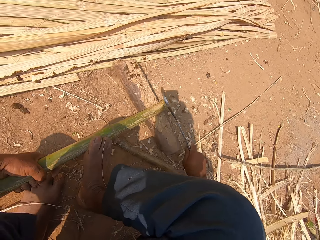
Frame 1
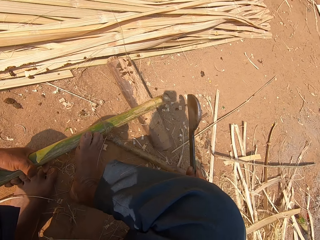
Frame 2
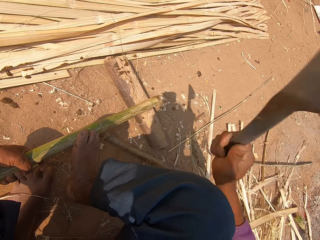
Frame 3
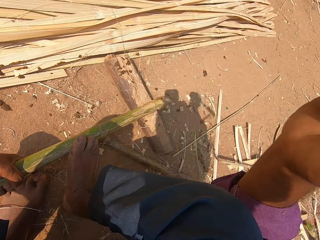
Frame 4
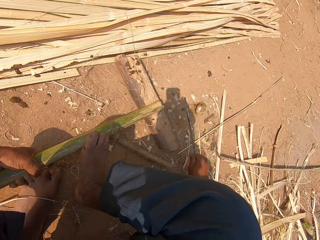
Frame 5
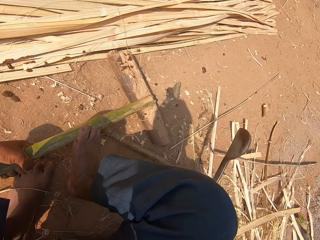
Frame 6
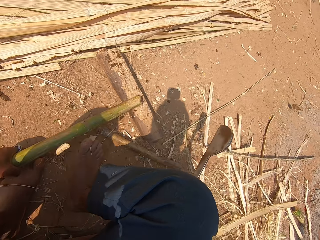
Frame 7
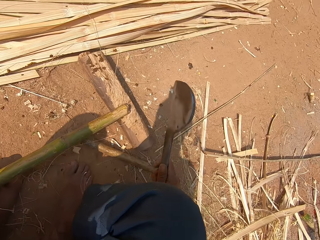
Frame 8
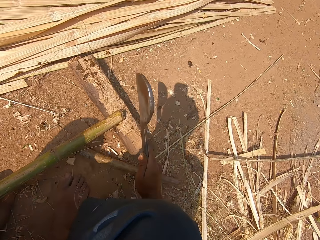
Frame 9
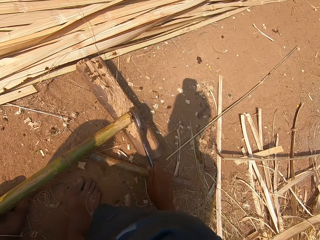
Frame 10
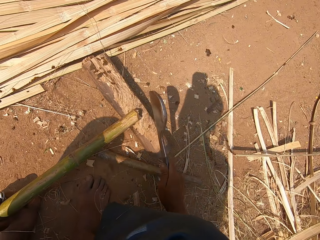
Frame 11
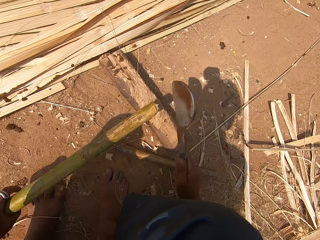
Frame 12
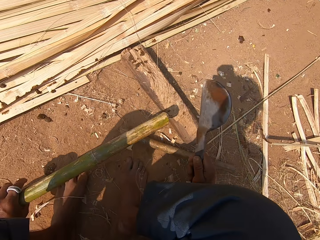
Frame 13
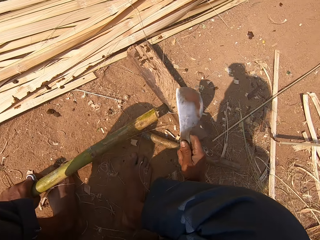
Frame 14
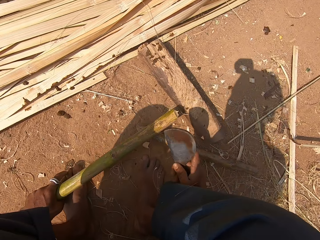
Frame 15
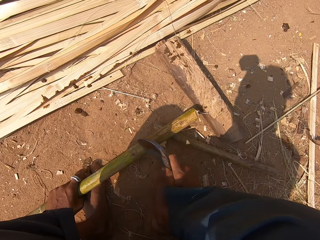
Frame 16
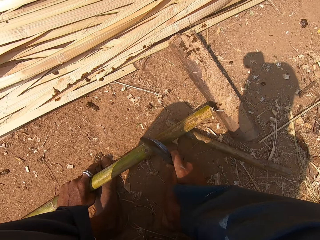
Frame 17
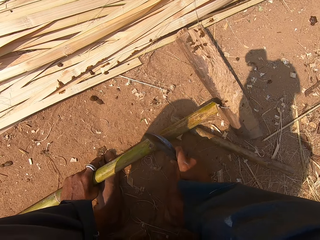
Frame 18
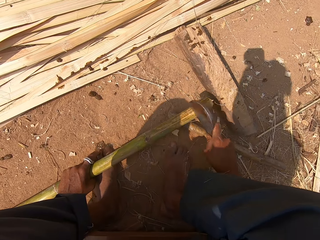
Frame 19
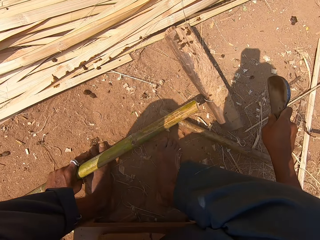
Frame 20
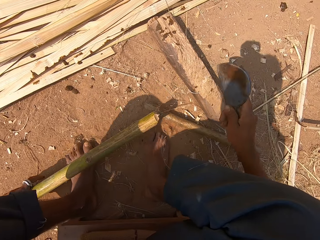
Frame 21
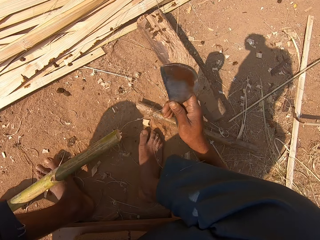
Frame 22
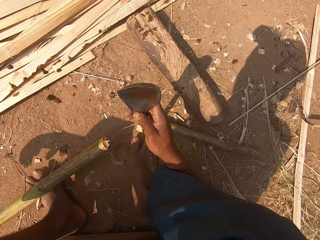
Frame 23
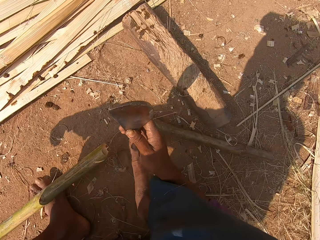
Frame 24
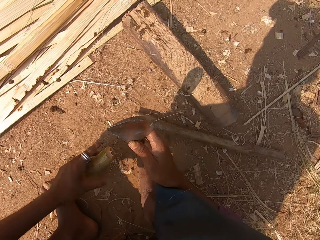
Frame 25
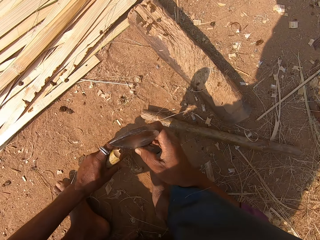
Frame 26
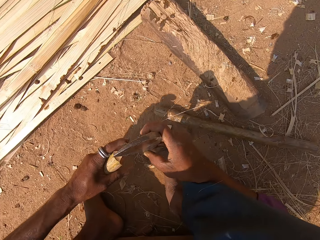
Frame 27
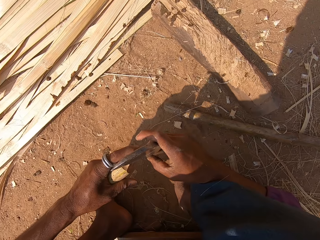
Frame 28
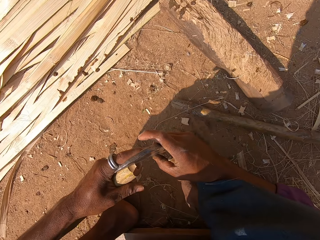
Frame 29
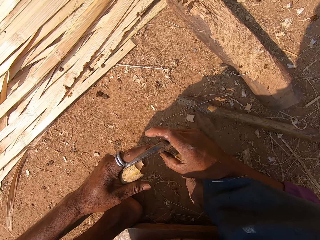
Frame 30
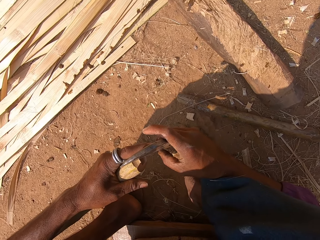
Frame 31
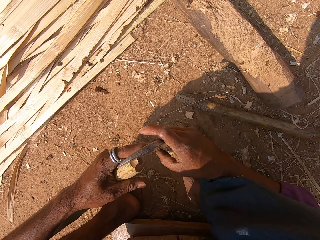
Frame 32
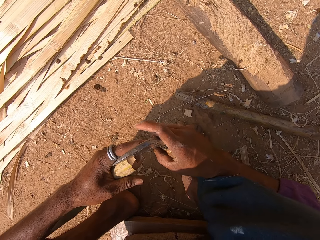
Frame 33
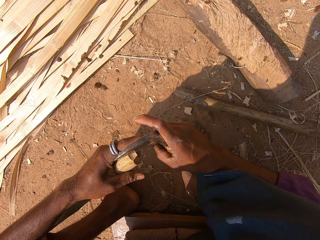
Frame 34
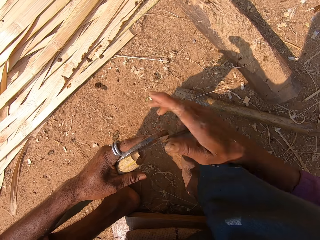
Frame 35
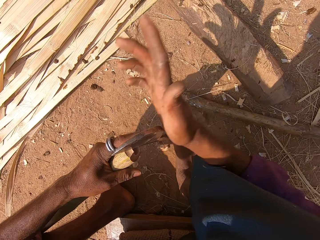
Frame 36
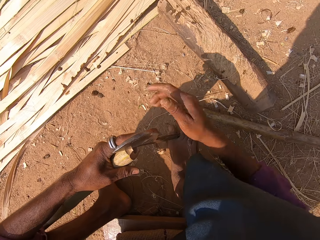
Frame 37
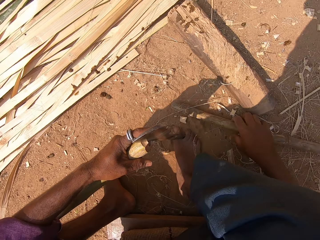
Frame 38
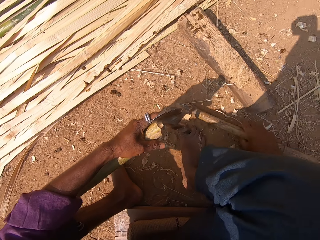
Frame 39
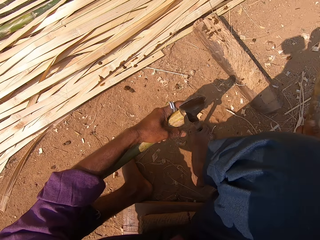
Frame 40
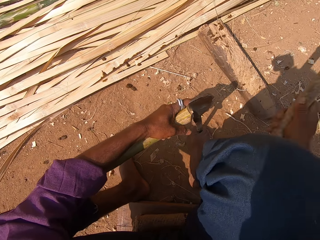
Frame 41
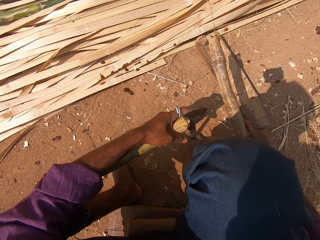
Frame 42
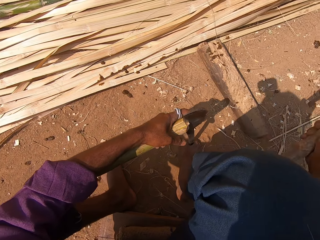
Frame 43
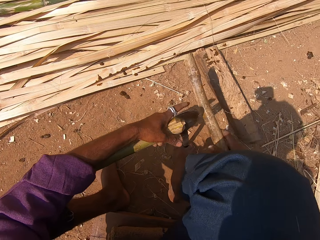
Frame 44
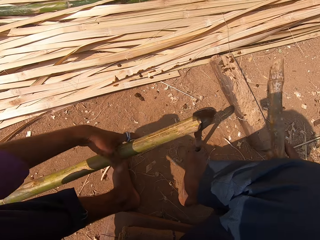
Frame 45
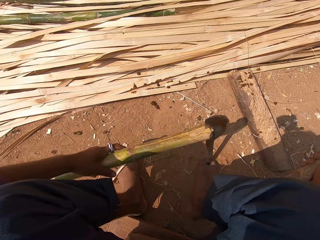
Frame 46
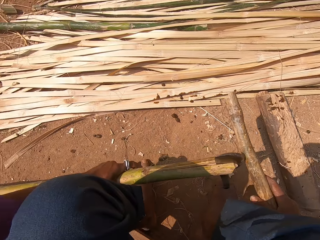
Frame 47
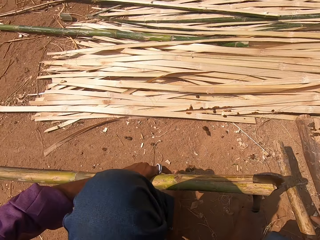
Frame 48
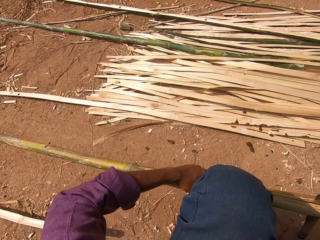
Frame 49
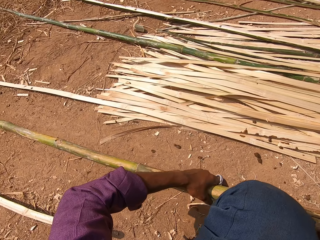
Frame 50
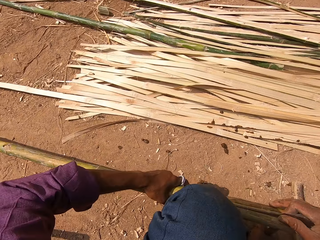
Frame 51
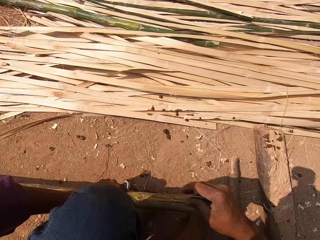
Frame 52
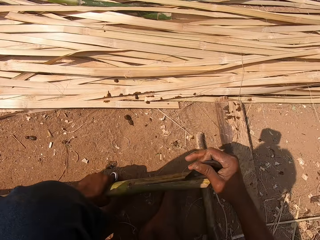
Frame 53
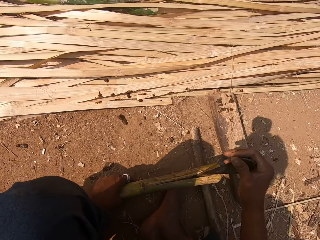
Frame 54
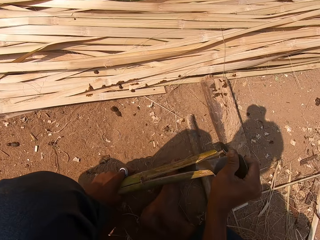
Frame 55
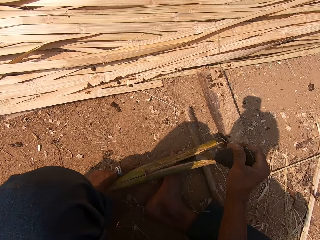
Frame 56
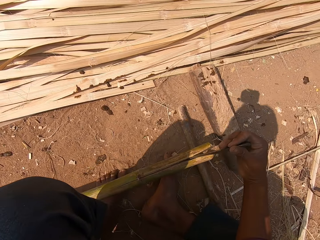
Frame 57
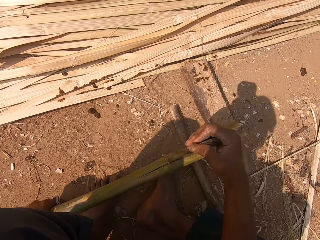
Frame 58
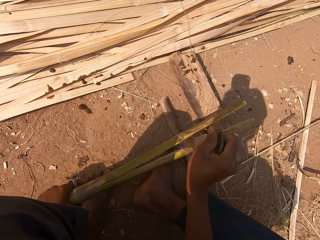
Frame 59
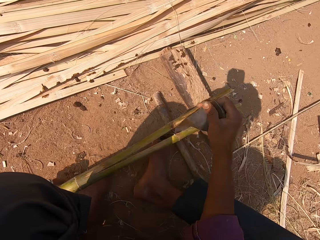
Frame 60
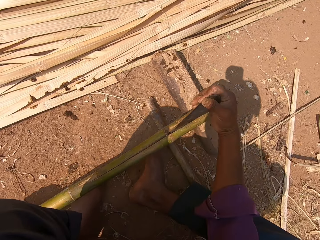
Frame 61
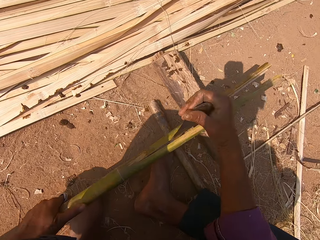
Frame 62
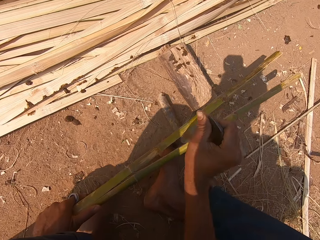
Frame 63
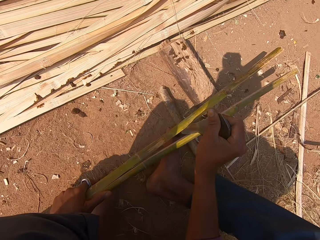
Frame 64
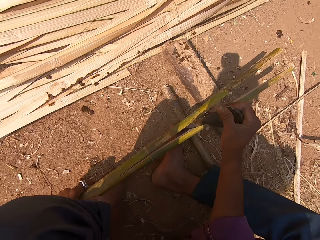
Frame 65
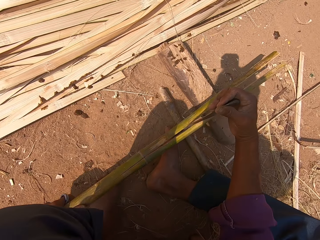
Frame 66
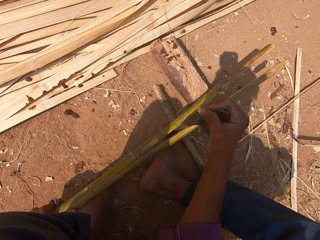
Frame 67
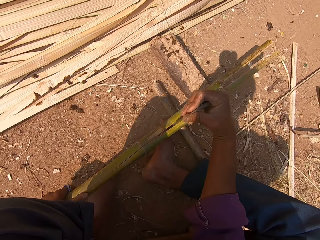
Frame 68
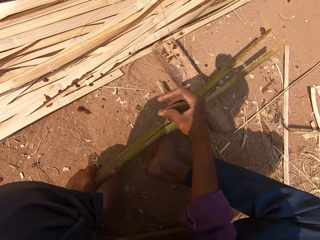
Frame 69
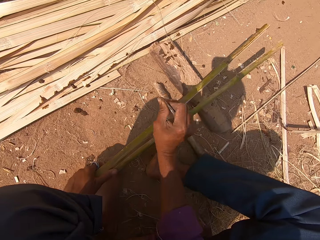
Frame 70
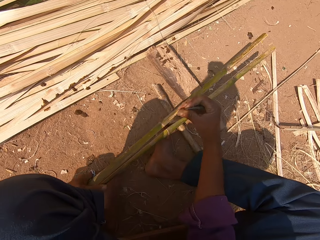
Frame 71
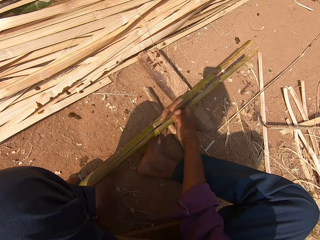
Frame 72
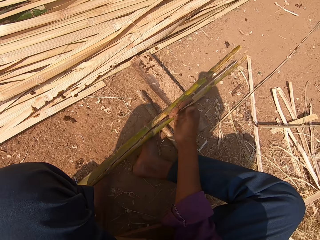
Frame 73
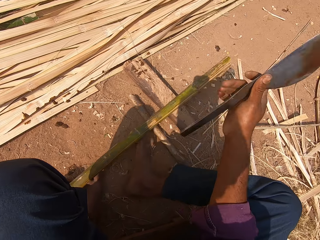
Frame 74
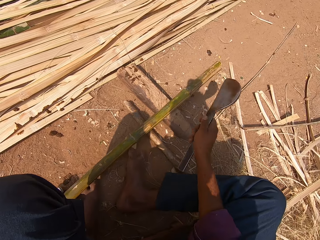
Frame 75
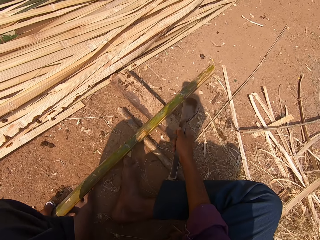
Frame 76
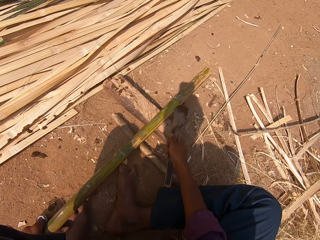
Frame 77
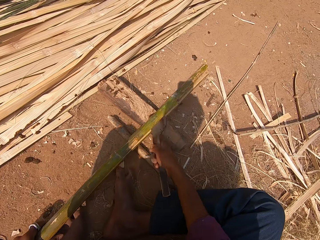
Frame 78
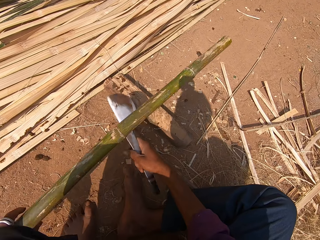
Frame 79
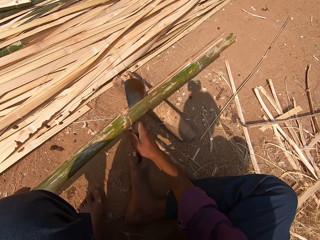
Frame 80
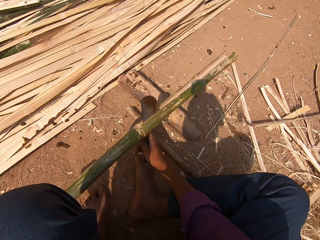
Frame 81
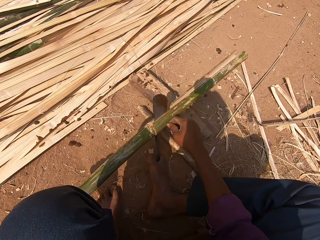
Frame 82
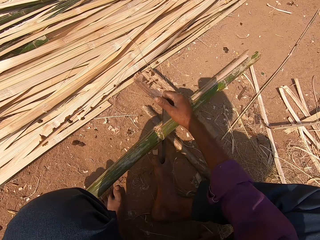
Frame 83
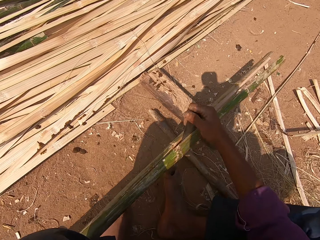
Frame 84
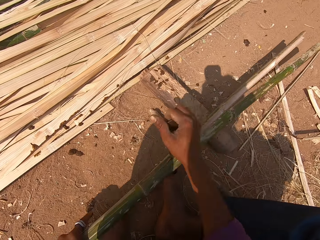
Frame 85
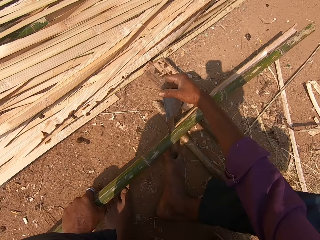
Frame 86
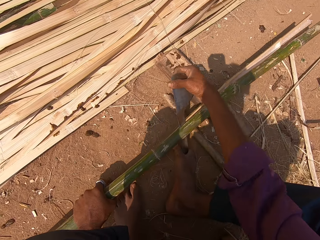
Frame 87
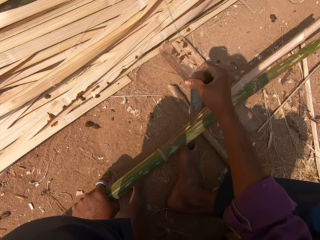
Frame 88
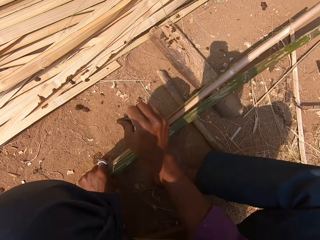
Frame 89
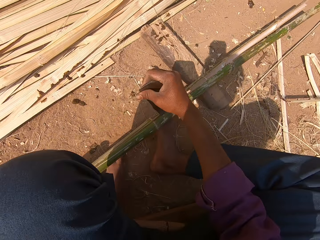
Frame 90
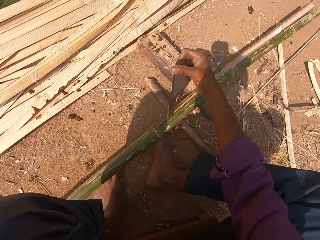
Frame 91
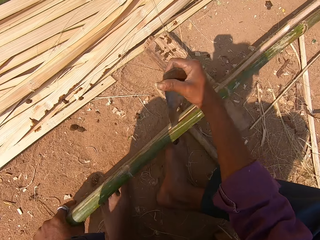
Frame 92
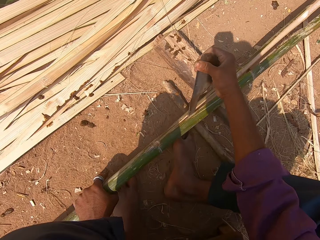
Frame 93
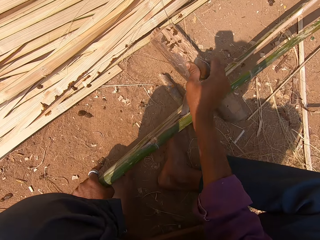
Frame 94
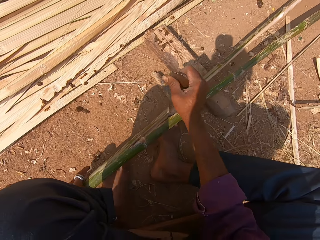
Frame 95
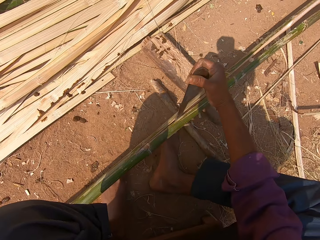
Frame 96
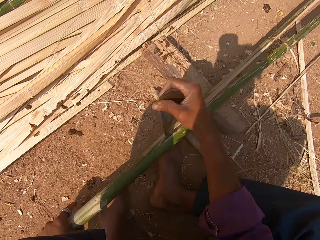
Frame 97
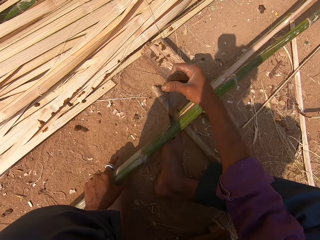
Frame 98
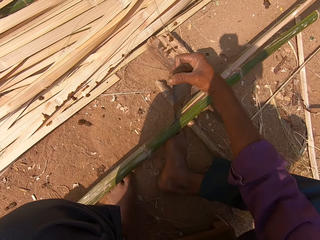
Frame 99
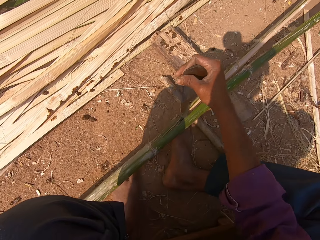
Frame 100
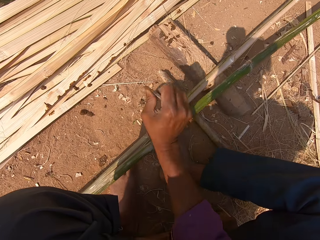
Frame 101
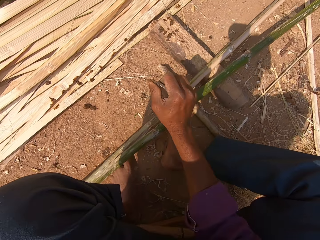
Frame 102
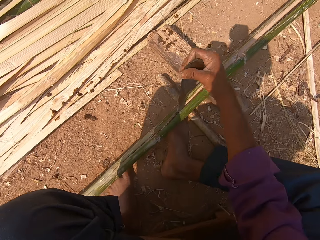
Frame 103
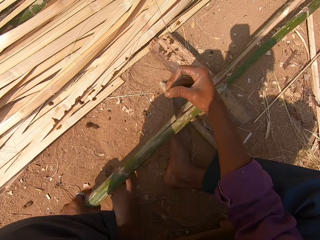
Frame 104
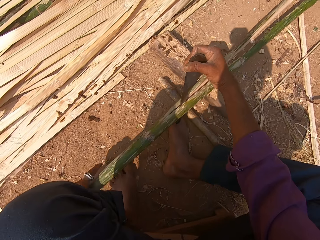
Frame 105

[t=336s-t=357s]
The camera wearer moves the bamboo stick. He puts the tool on the bamboo stick. He moves the bamboo stick. He pulls the bamboo. He puts the tool on the bamboo stick. He hits the tool with his right hand. He picks up the stick. He hits the tool with the stick. He splits the bamboo into two. He puts the stick on the ground. He splits the bamboo stick into two with the tool. He picks up the tool. He splits the bamboo stick with the tool.
